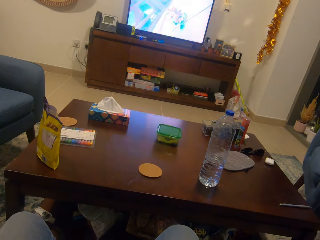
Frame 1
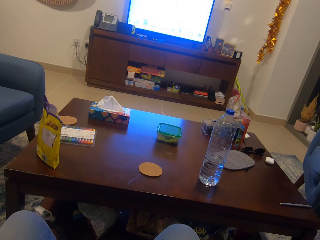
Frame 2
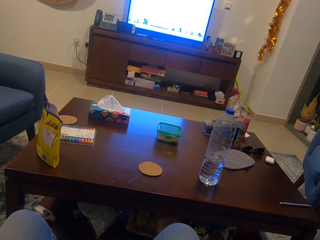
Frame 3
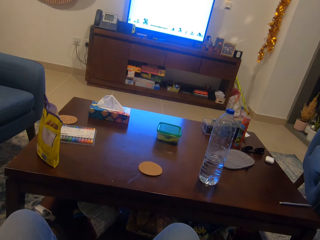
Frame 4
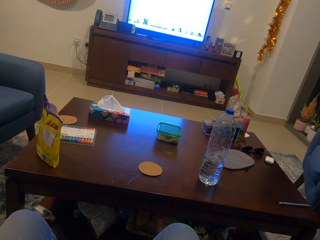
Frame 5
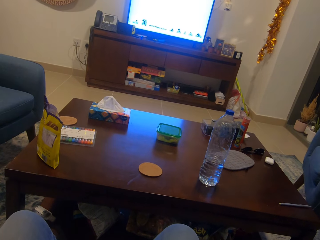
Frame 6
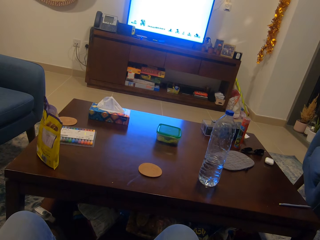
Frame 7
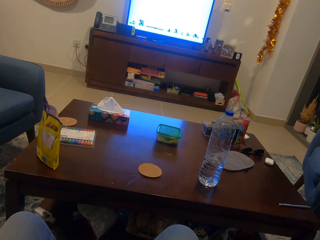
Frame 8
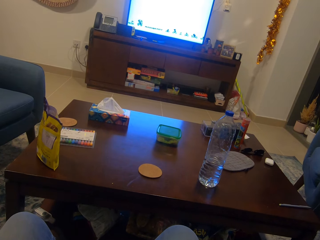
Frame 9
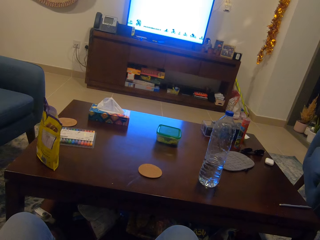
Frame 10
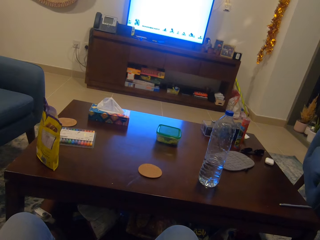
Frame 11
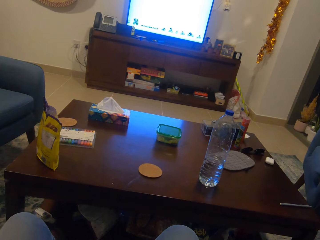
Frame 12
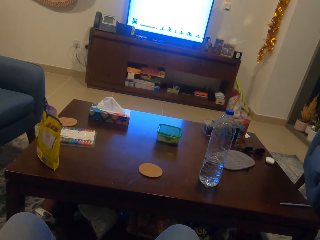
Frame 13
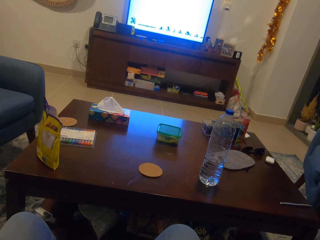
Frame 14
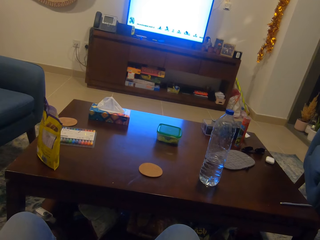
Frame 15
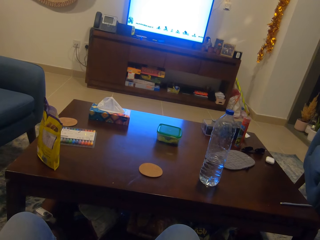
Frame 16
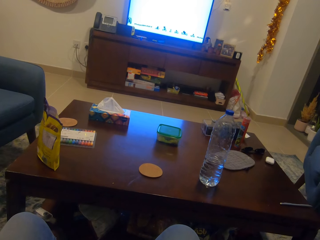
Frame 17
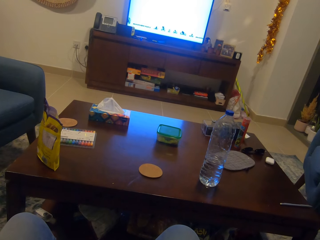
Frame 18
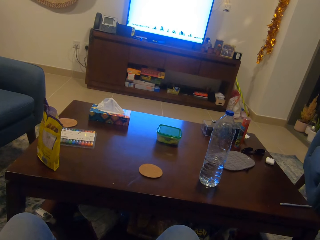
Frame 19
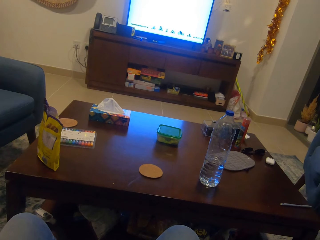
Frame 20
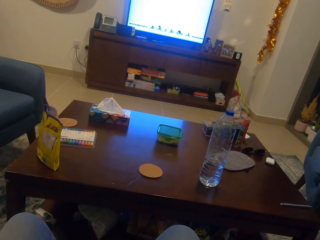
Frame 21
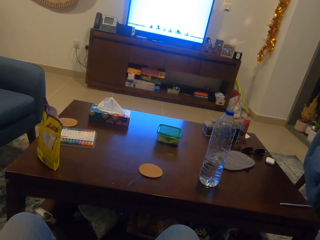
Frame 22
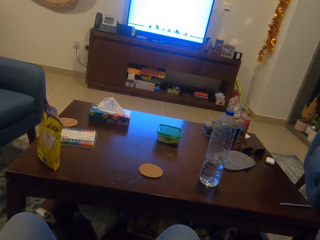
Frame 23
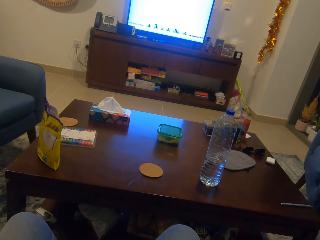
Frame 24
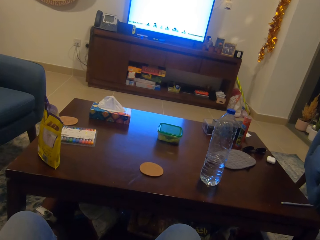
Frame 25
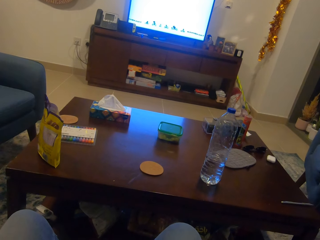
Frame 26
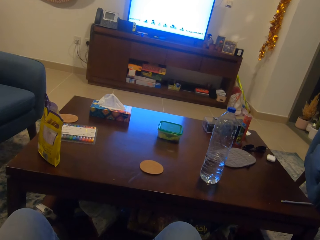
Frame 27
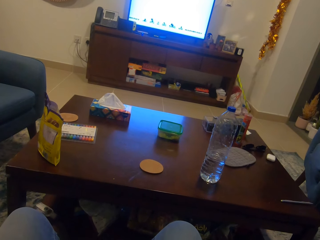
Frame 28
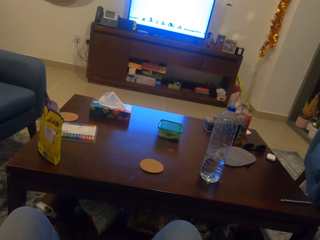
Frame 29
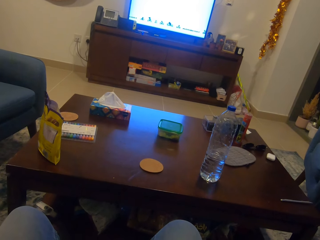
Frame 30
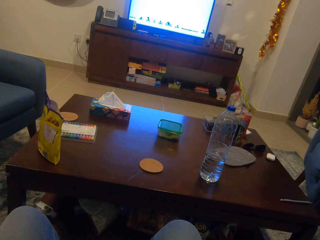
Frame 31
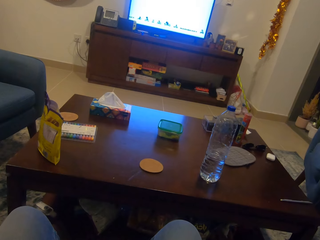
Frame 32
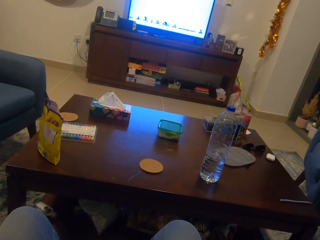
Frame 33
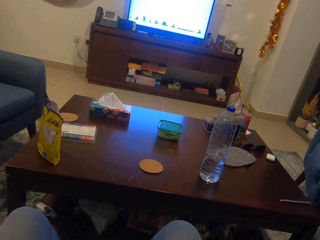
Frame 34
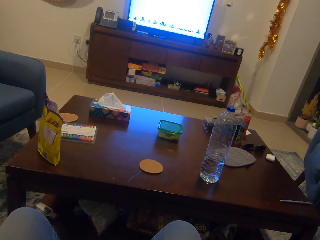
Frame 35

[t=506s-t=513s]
The camera wearer watches television.

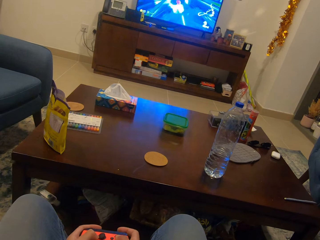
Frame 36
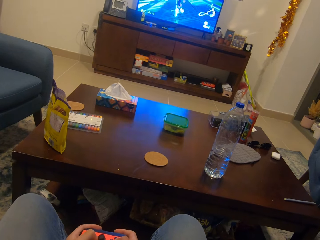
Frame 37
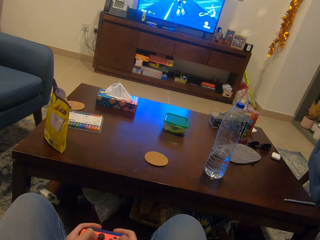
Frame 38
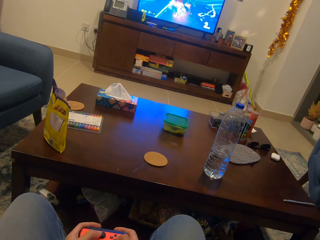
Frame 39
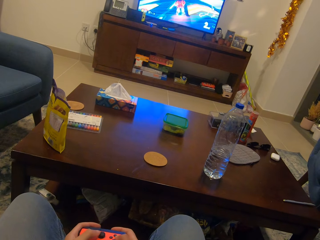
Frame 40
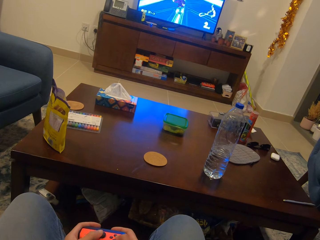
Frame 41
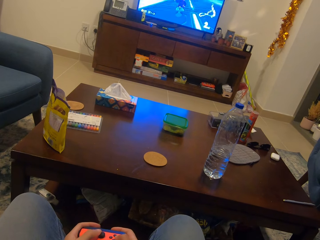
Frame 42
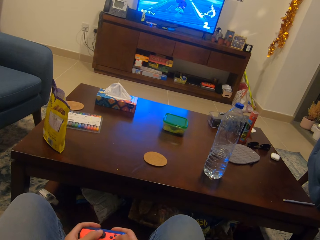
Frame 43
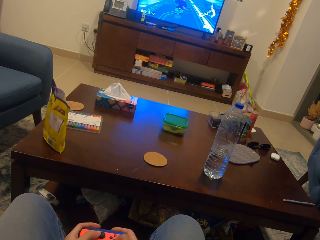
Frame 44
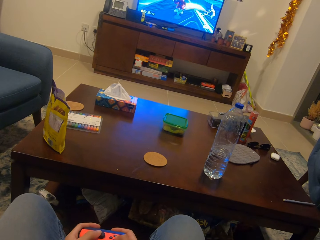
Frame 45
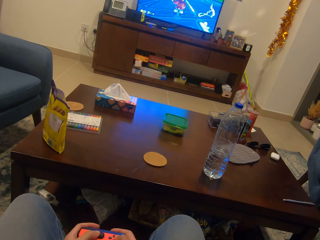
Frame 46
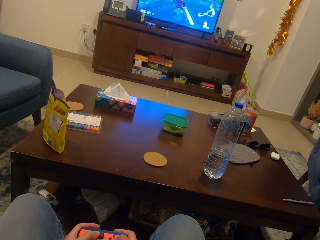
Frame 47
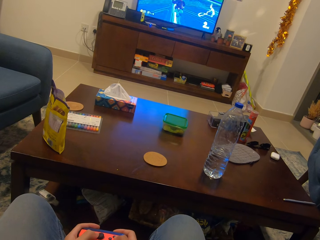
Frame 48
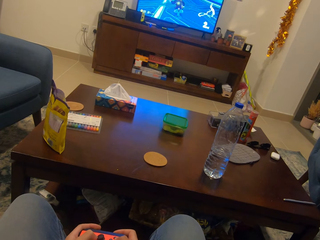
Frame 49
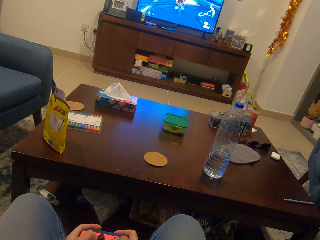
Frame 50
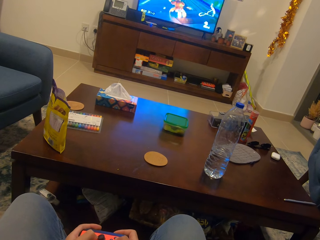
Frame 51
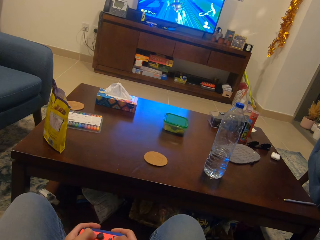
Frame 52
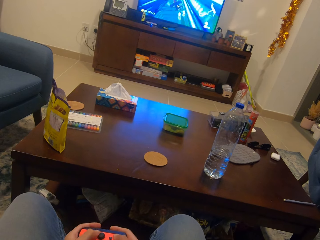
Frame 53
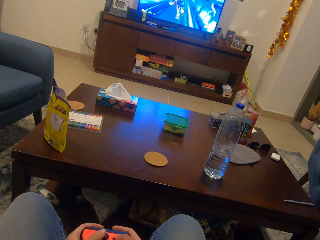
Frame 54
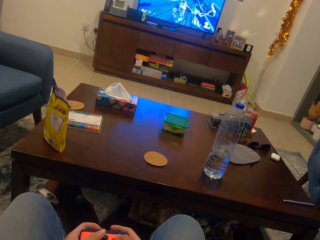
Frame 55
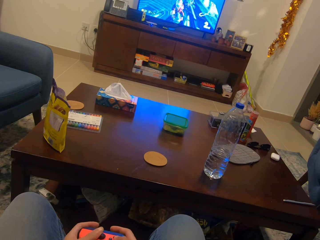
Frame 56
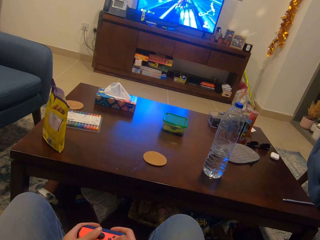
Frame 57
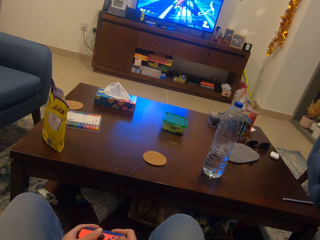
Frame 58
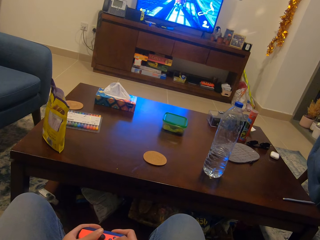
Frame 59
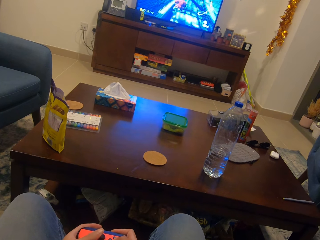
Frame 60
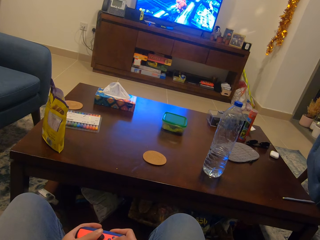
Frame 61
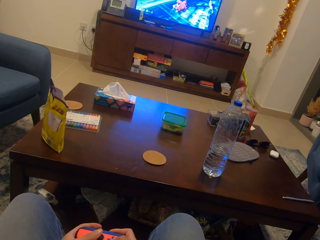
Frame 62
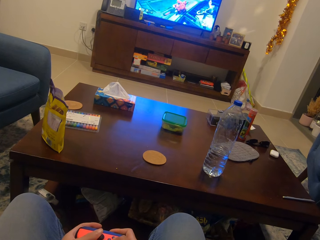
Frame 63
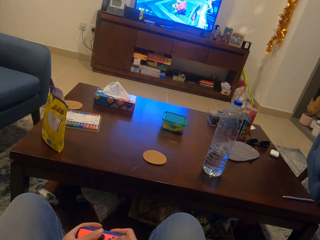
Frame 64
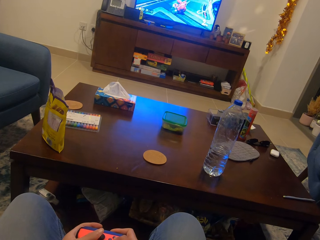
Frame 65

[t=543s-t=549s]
The camera wearer plays the video game with the game controller.

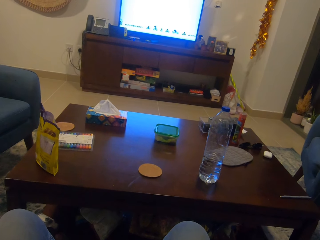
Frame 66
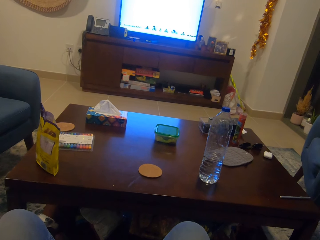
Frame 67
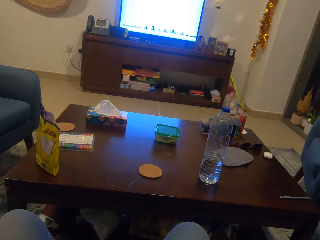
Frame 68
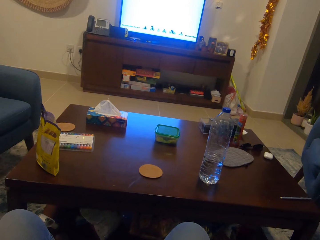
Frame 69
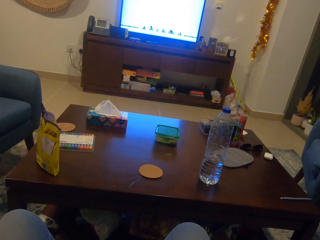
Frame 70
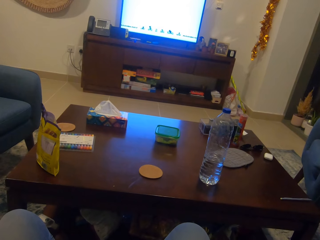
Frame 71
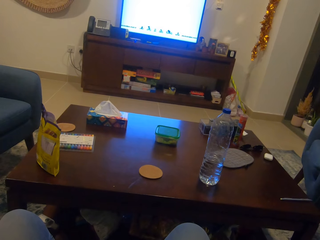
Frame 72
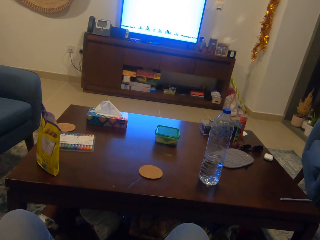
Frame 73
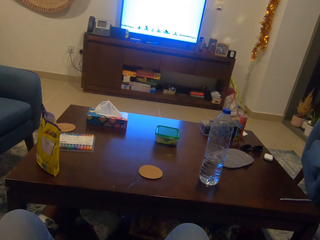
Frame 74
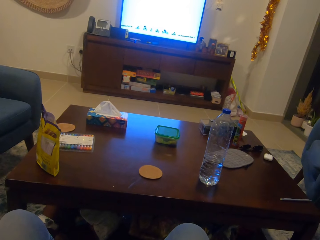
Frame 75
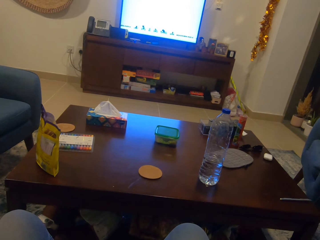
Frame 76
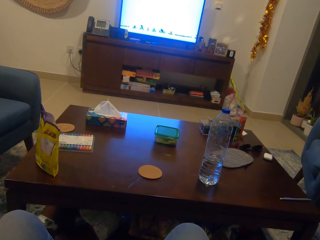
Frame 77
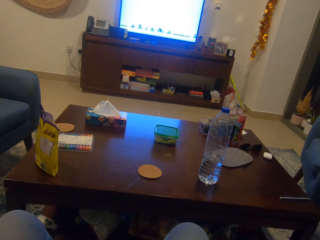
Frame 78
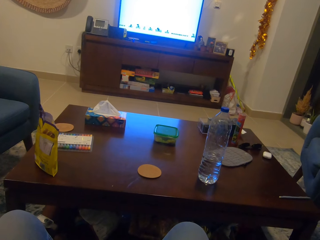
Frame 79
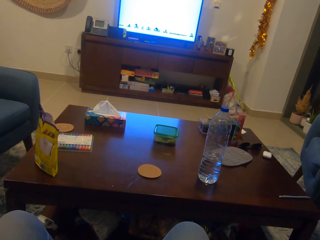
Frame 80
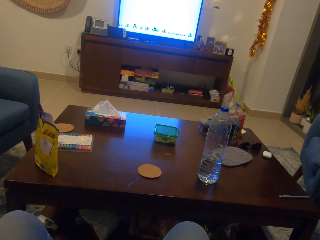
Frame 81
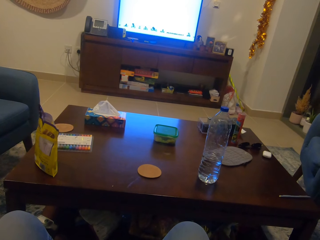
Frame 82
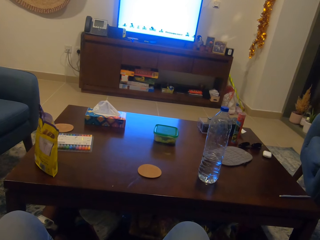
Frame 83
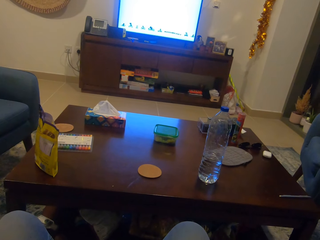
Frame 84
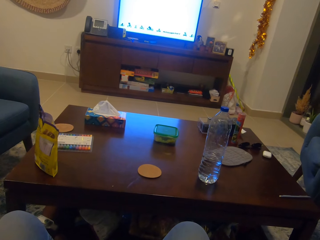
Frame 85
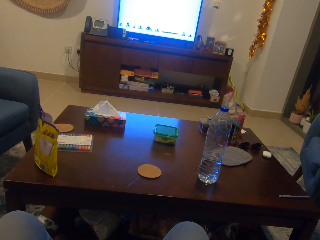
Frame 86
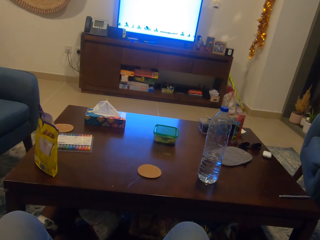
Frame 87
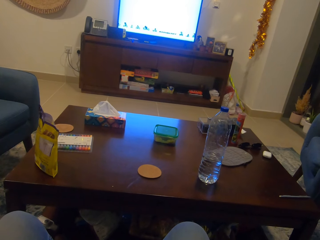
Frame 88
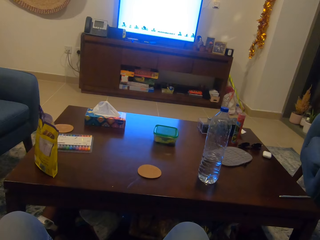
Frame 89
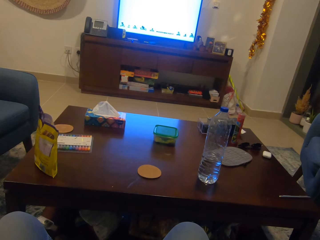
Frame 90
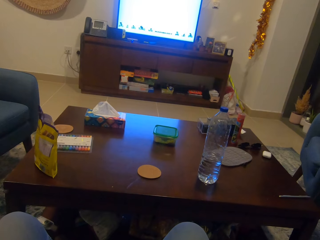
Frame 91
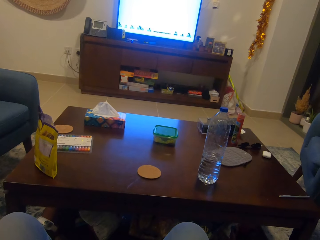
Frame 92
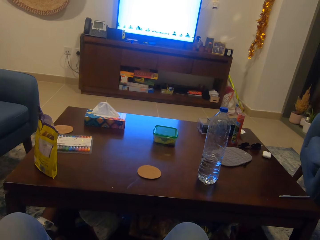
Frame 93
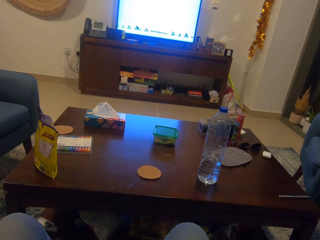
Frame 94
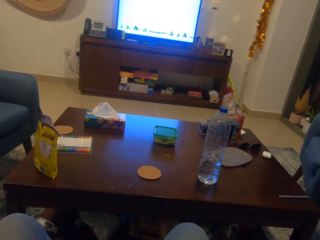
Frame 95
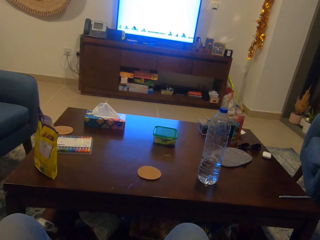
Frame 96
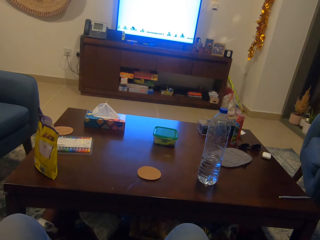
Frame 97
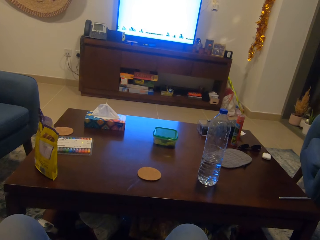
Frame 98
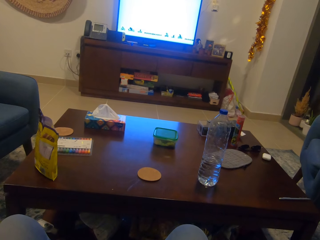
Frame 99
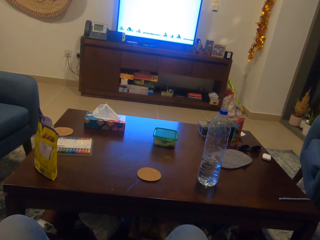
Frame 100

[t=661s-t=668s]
The camera wearer watches the television.
